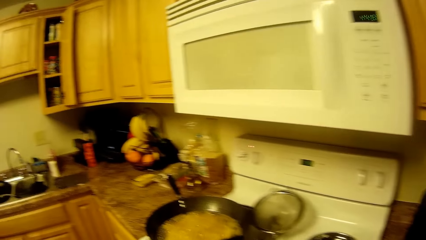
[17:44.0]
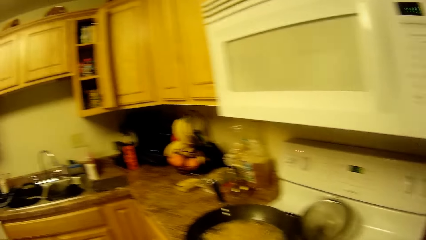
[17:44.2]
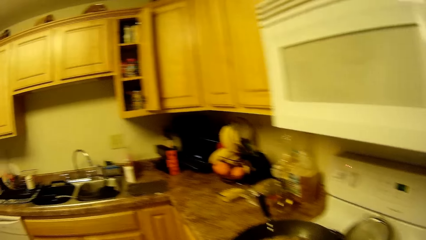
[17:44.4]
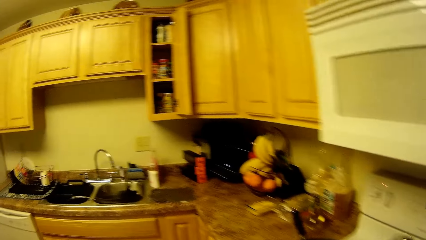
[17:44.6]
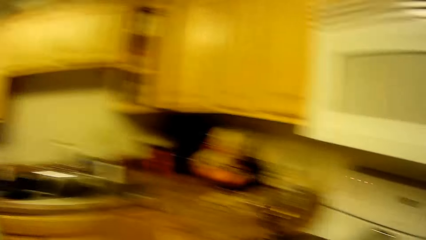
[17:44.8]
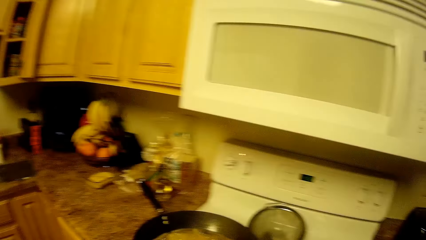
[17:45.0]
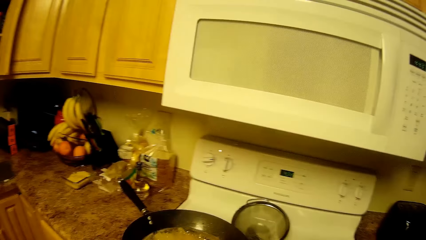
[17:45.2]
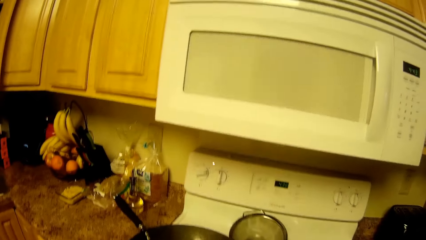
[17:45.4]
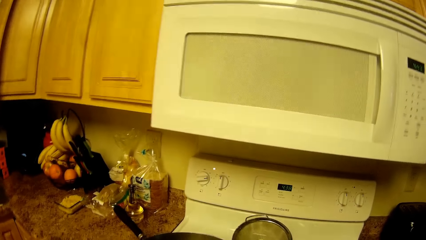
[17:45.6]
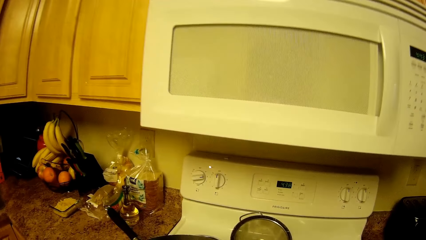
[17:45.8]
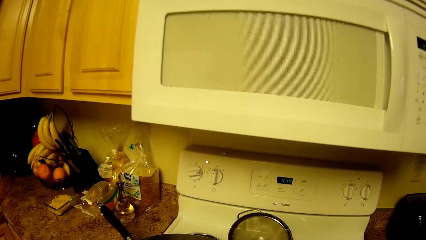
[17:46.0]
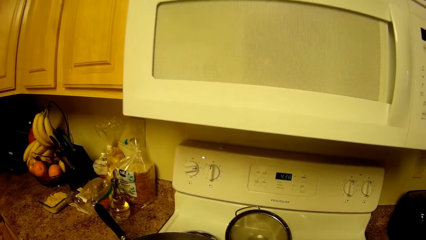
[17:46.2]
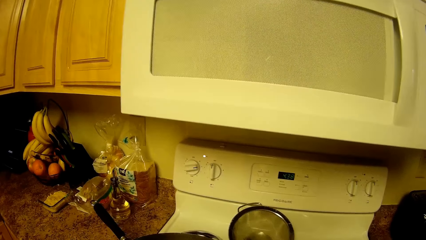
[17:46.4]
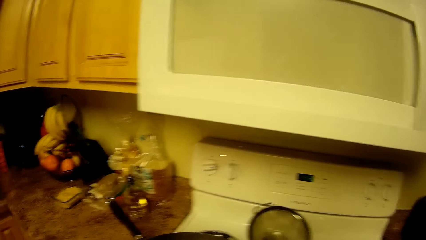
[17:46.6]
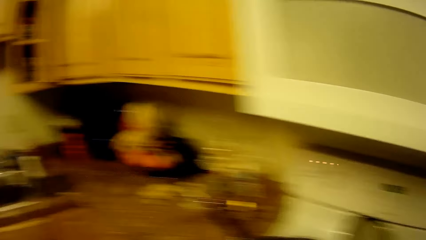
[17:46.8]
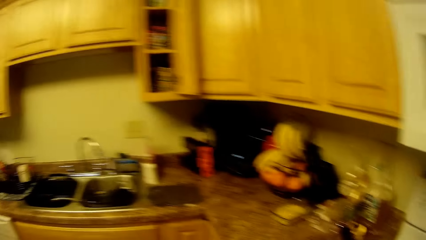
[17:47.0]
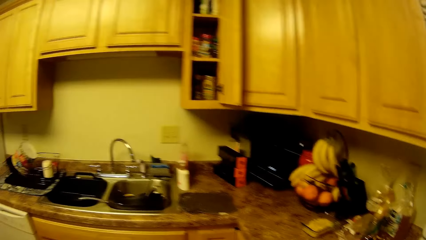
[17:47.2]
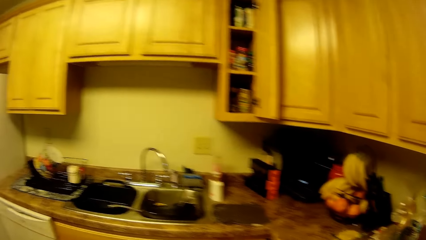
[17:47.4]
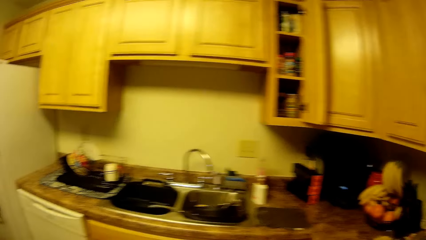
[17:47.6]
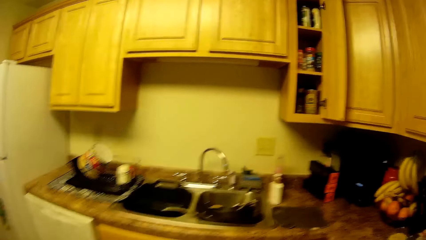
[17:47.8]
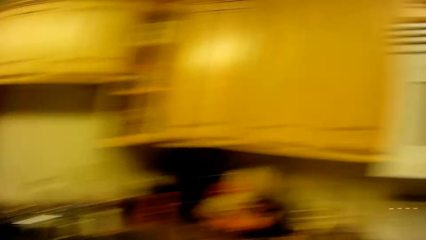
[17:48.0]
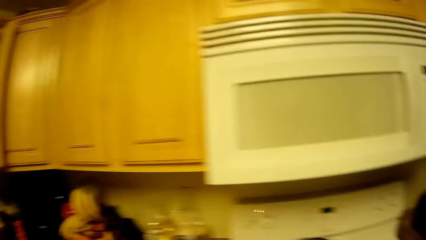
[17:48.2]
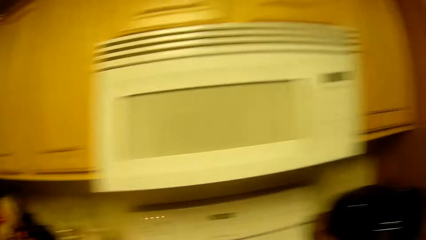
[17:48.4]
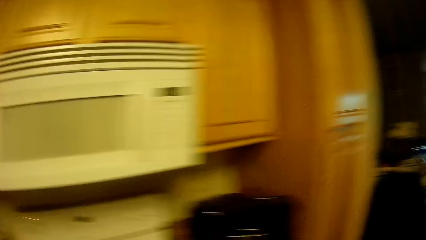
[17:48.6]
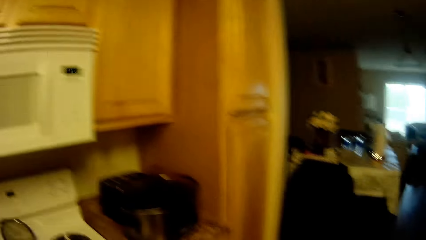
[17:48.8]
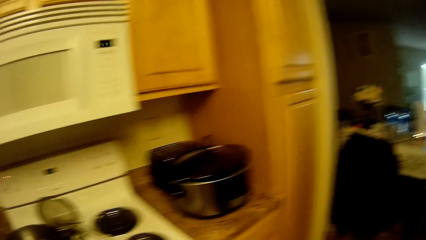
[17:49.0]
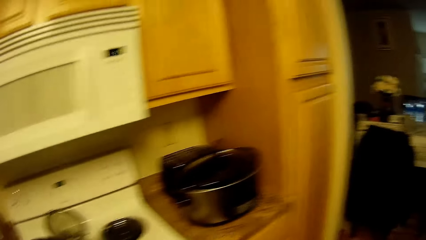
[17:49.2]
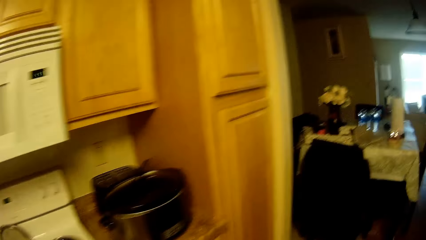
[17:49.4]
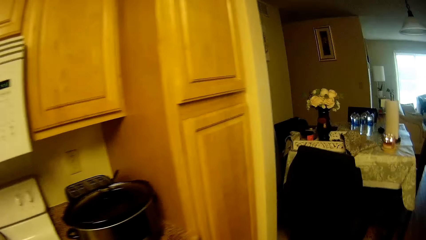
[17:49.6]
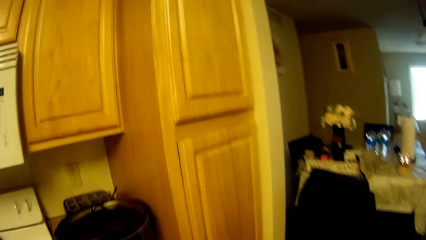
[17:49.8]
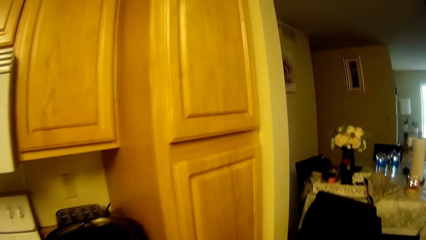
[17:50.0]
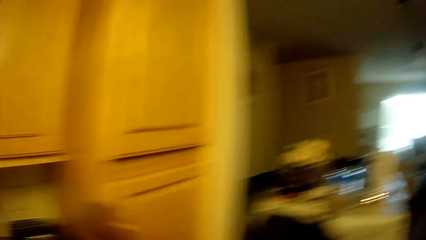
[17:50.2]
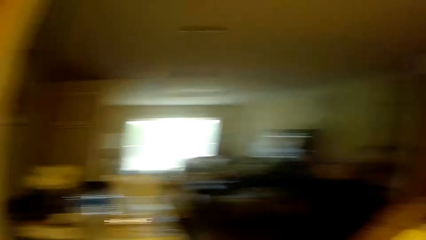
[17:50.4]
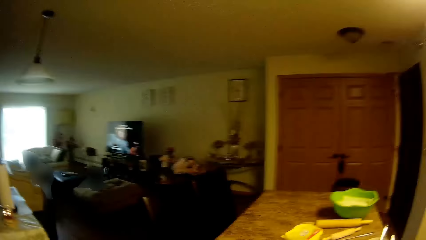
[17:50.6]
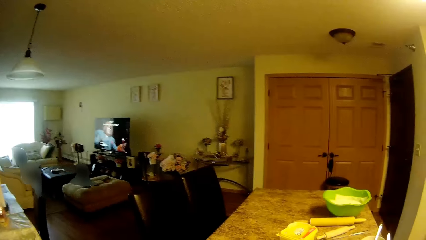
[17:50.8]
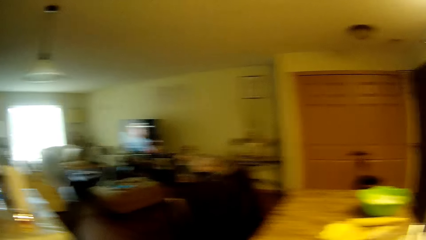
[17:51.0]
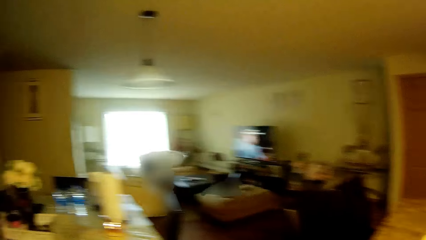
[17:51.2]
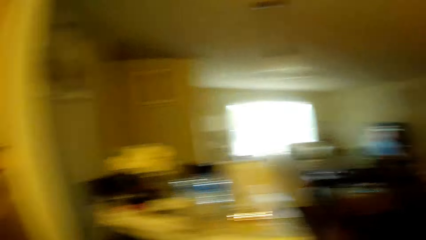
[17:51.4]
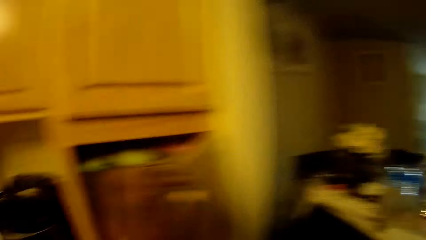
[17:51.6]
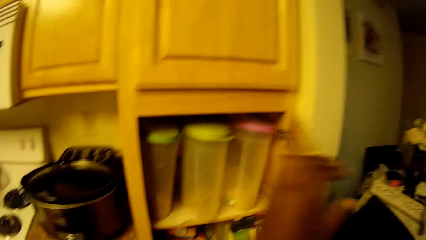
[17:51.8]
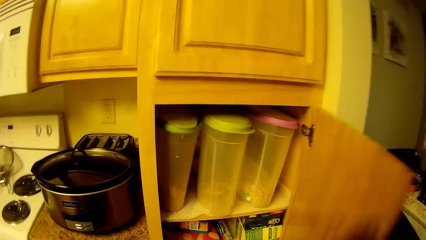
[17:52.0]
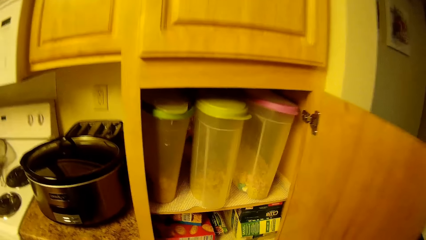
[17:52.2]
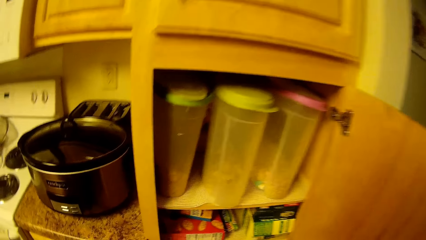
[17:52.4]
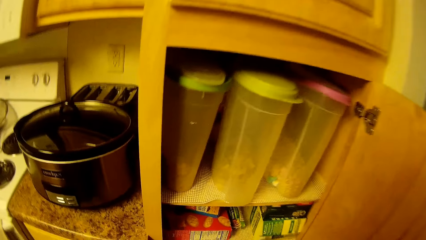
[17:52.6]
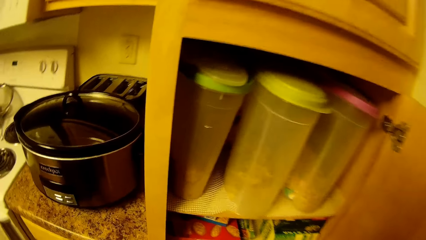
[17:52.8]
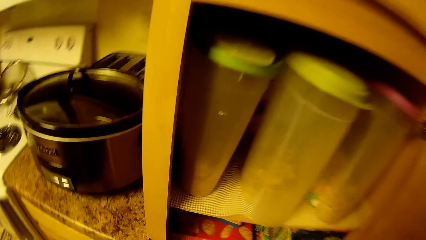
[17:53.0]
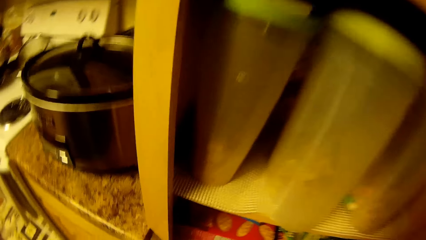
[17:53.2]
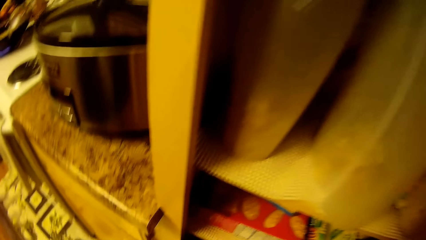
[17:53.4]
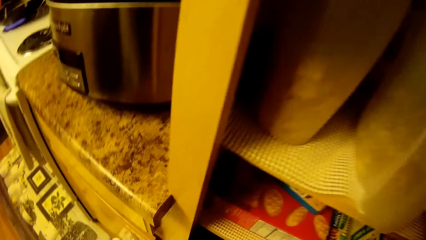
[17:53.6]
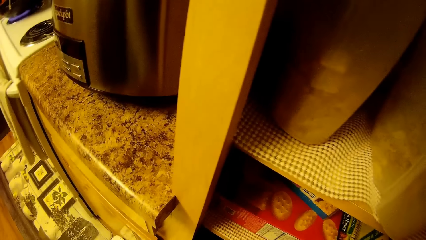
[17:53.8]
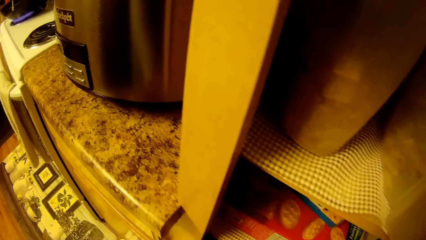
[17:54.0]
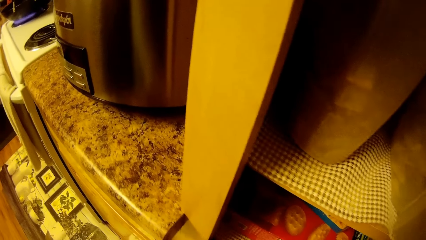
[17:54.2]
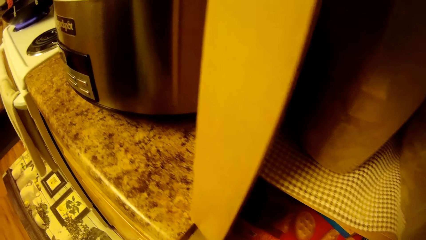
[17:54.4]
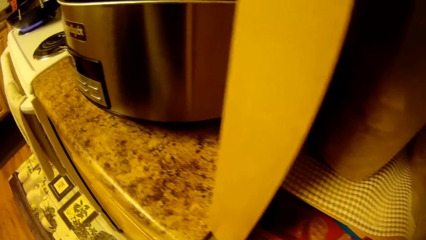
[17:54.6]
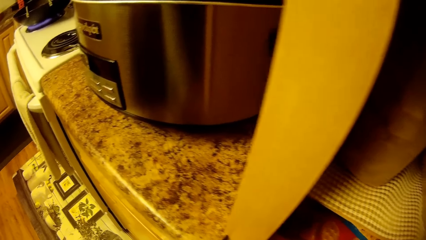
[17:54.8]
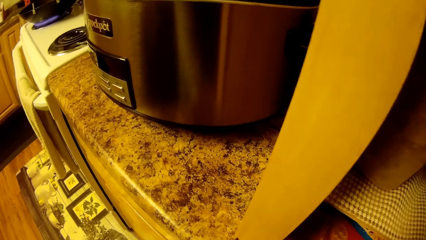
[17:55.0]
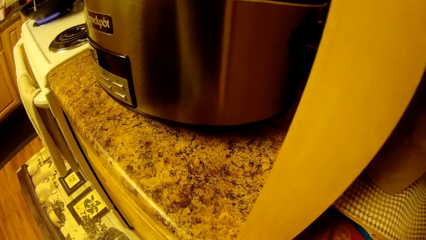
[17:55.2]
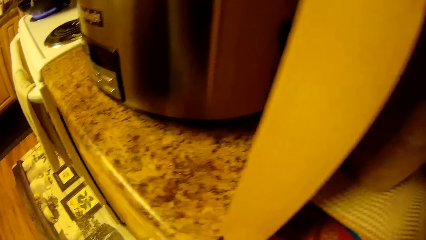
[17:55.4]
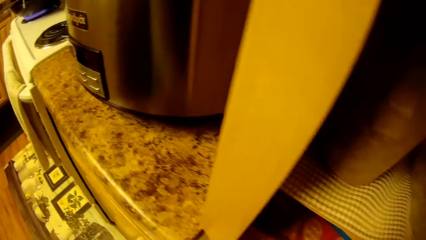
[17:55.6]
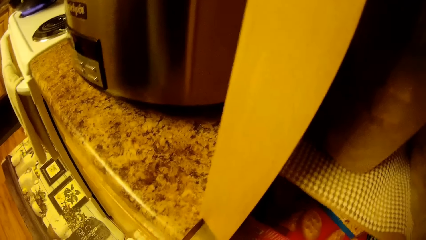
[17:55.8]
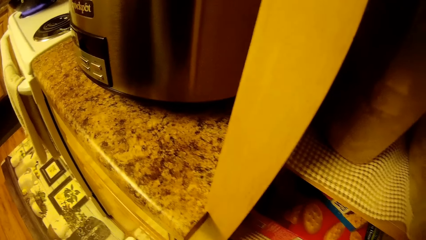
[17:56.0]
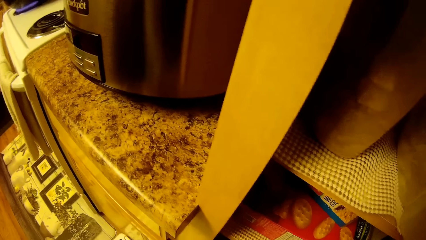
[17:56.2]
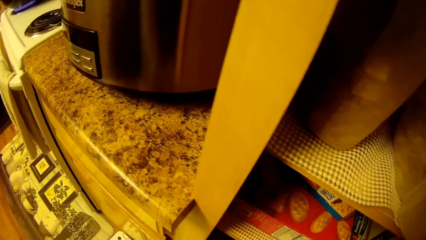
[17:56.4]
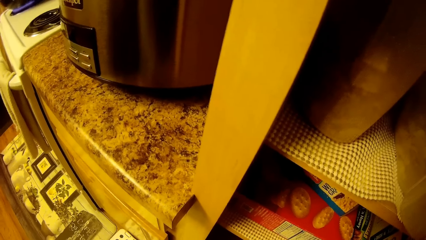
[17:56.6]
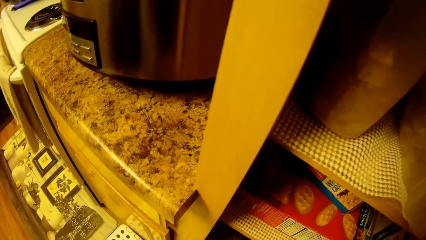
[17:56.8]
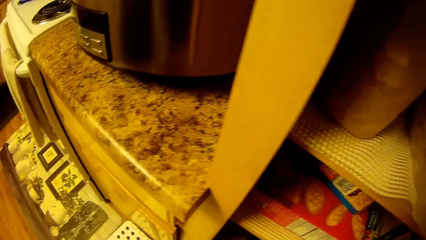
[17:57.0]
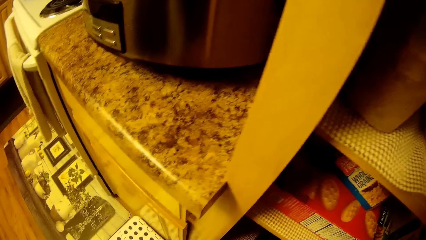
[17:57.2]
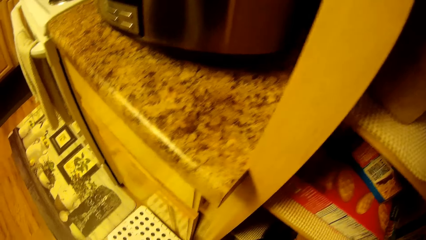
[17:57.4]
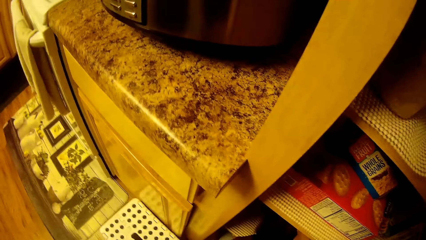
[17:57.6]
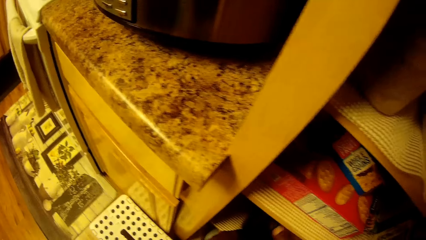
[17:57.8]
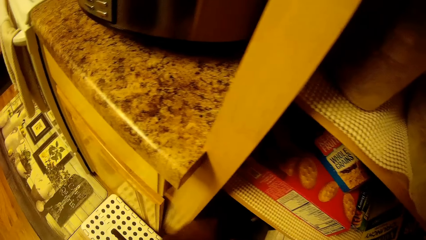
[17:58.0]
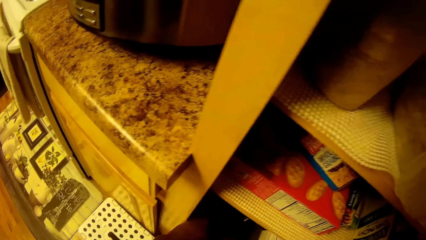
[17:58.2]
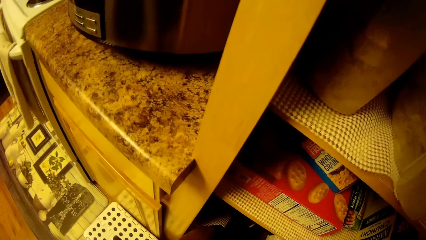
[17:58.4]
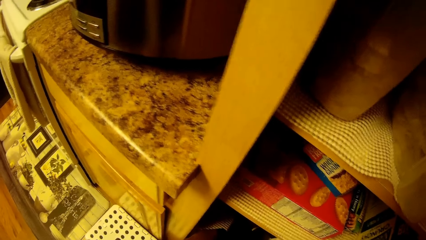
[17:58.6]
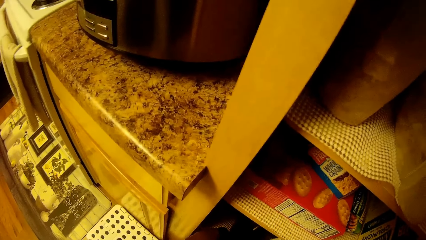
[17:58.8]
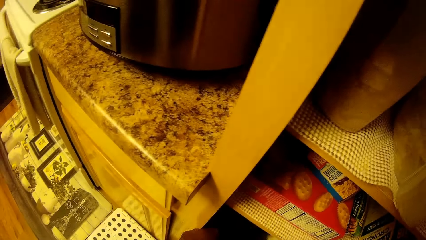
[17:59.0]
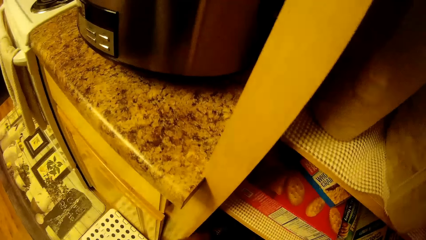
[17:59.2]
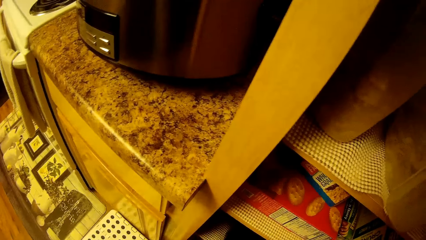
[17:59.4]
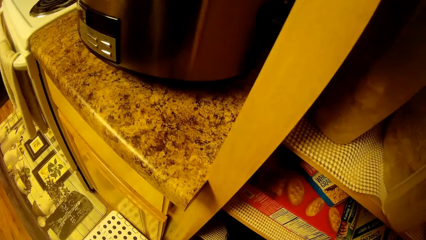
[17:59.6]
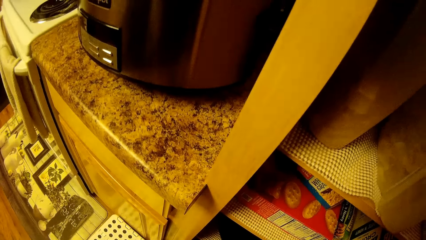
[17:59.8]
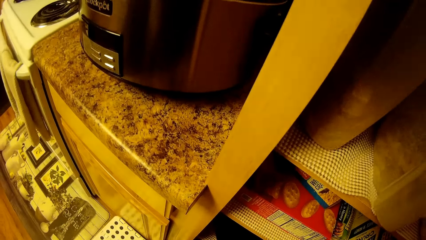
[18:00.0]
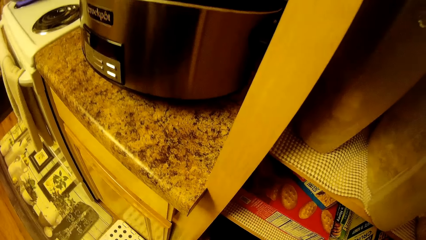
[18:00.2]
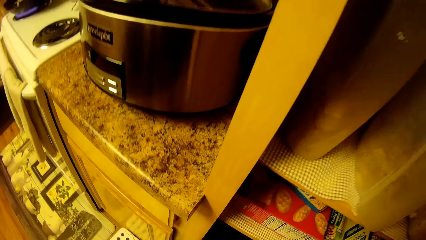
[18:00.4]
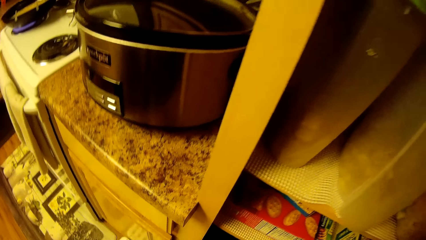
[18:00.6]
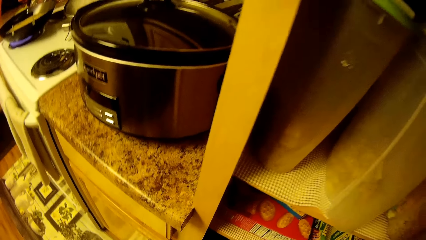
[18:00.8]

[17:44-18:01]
The camera wearer nudges a pot on the cooker with her right hand. She opens a cabinet door with her left hand. She looks around.
